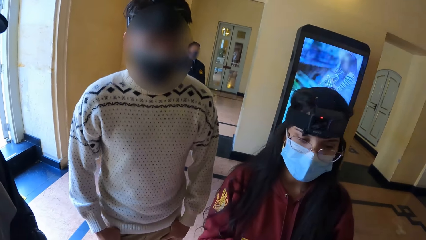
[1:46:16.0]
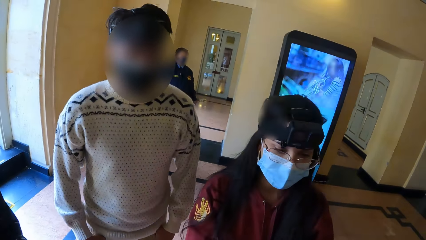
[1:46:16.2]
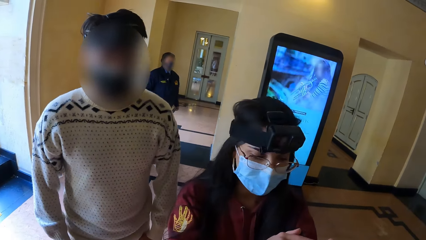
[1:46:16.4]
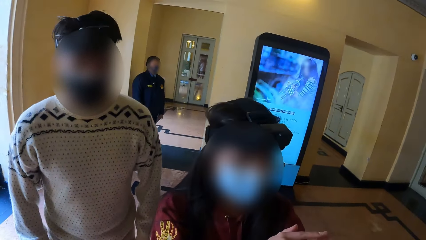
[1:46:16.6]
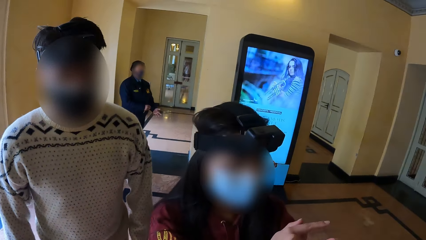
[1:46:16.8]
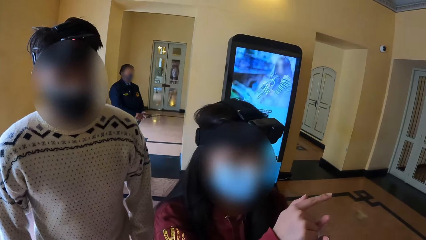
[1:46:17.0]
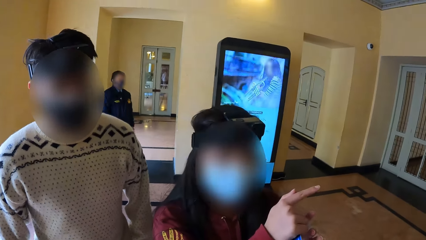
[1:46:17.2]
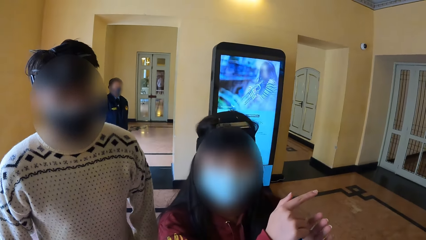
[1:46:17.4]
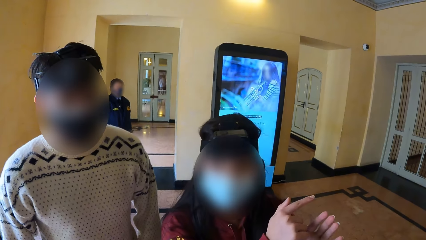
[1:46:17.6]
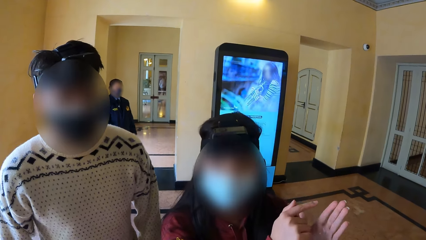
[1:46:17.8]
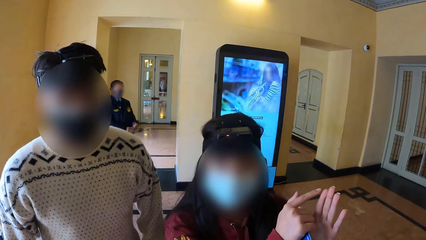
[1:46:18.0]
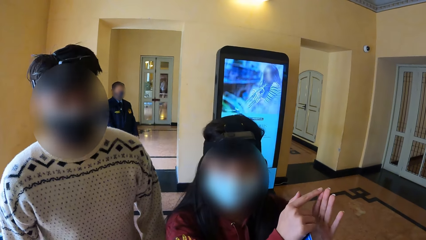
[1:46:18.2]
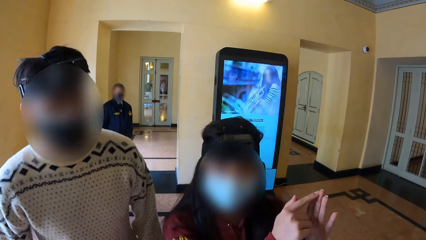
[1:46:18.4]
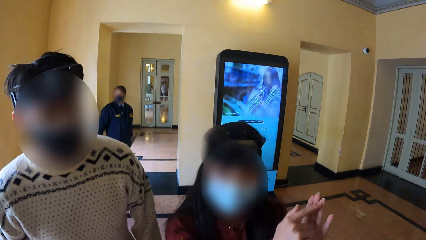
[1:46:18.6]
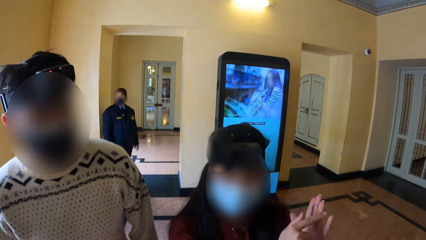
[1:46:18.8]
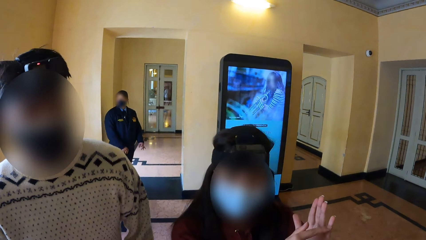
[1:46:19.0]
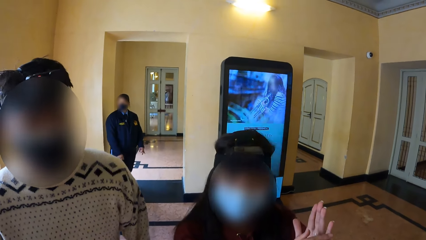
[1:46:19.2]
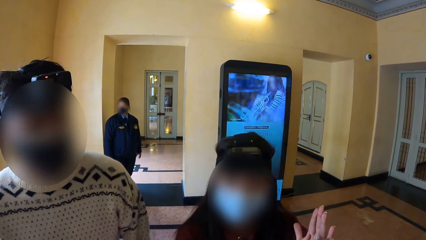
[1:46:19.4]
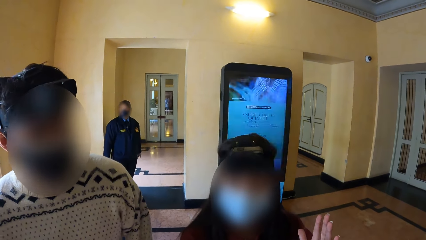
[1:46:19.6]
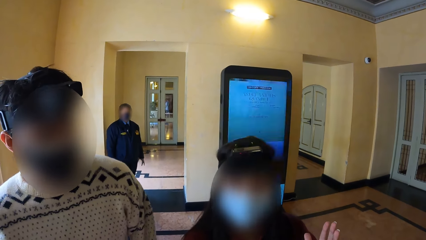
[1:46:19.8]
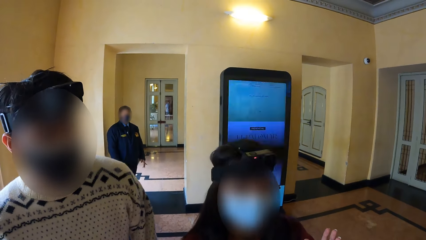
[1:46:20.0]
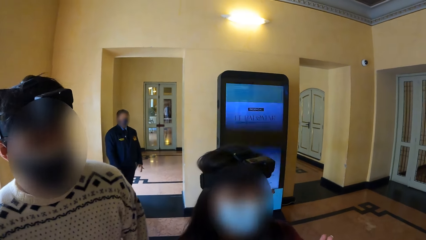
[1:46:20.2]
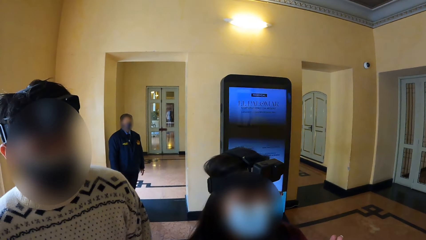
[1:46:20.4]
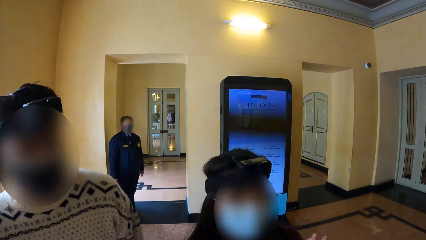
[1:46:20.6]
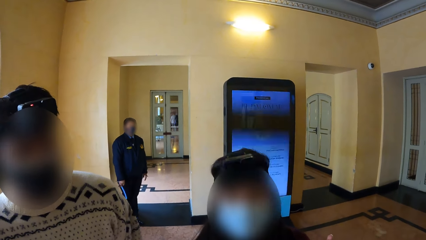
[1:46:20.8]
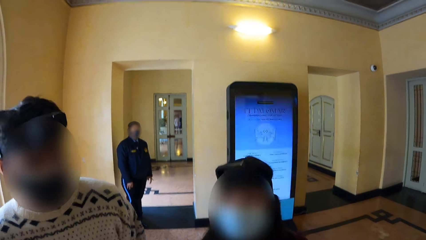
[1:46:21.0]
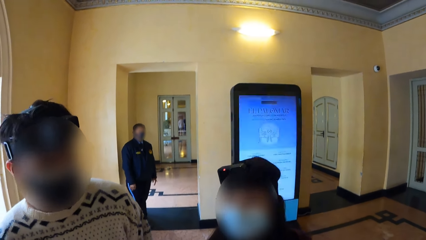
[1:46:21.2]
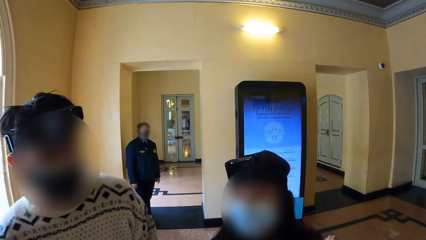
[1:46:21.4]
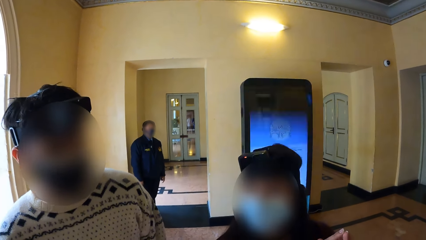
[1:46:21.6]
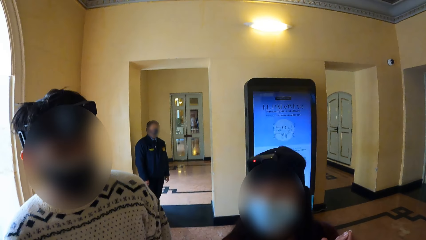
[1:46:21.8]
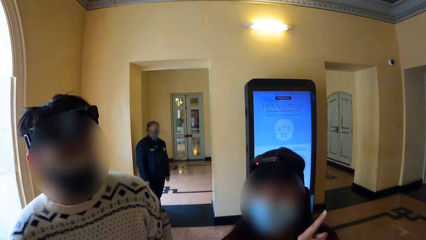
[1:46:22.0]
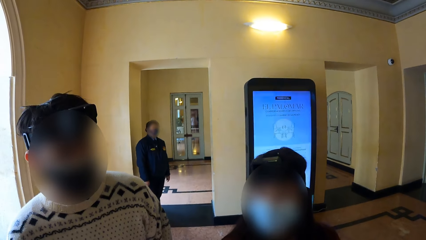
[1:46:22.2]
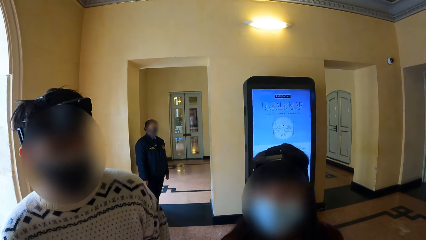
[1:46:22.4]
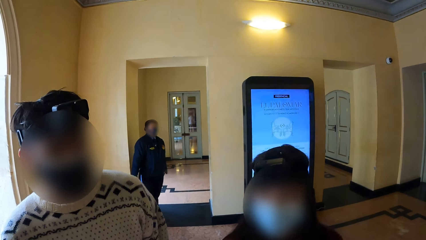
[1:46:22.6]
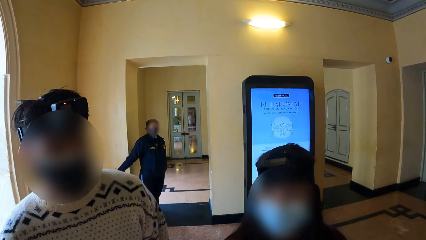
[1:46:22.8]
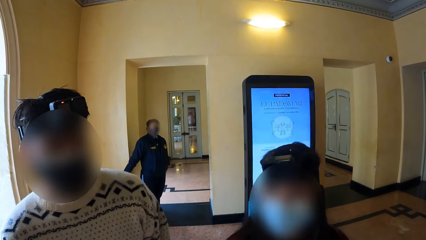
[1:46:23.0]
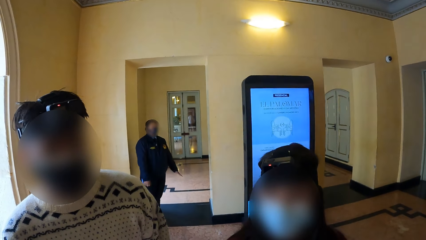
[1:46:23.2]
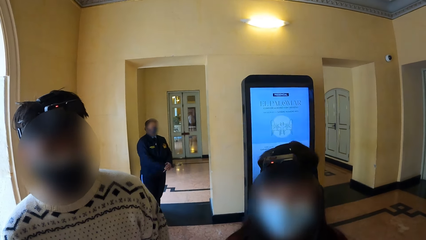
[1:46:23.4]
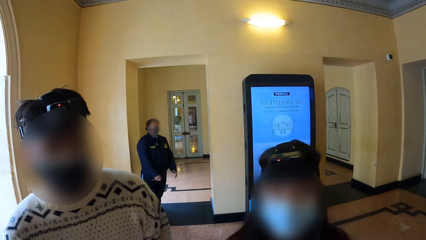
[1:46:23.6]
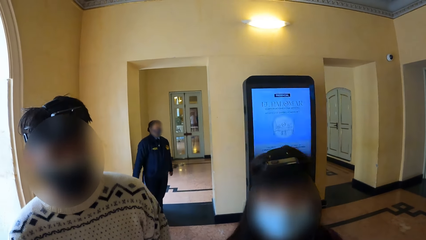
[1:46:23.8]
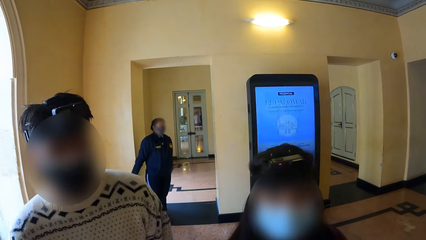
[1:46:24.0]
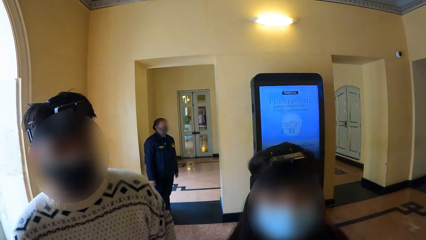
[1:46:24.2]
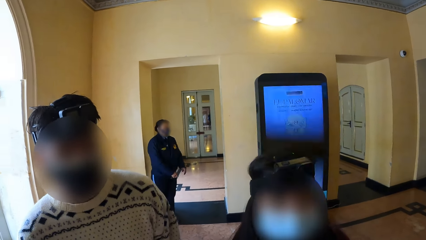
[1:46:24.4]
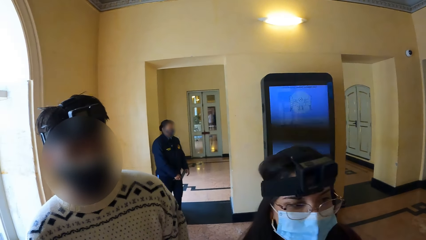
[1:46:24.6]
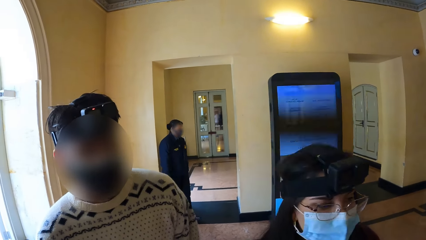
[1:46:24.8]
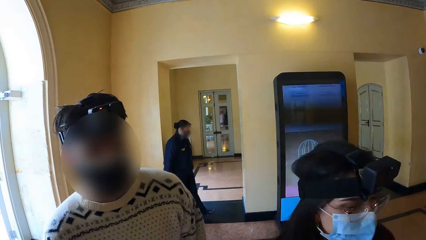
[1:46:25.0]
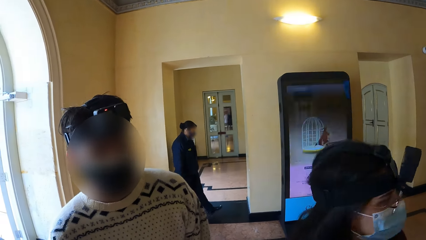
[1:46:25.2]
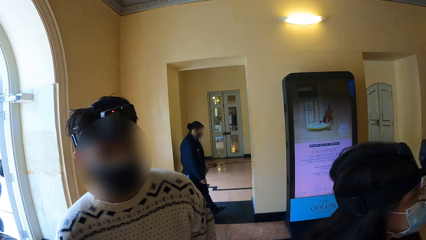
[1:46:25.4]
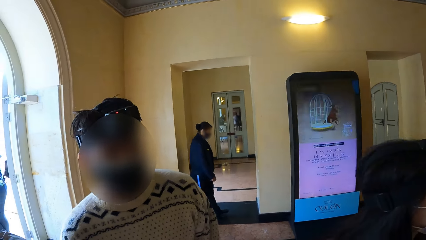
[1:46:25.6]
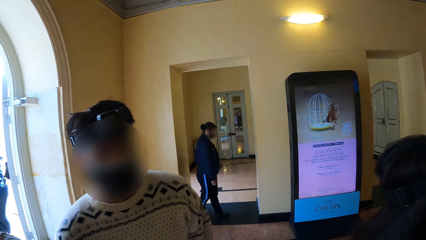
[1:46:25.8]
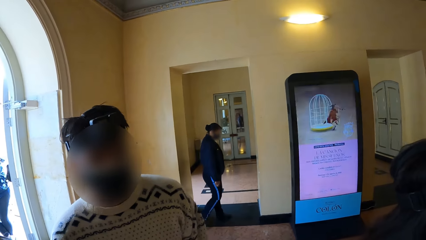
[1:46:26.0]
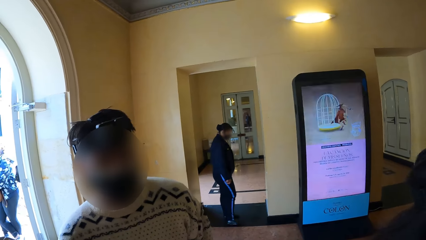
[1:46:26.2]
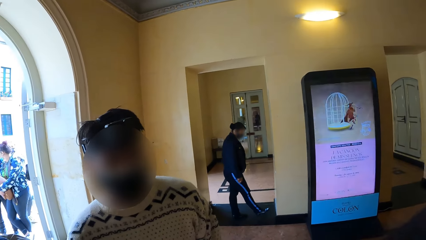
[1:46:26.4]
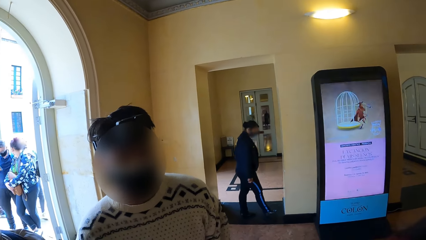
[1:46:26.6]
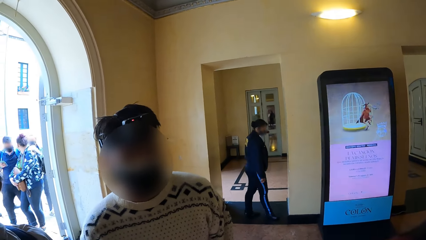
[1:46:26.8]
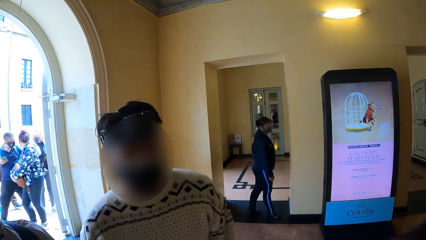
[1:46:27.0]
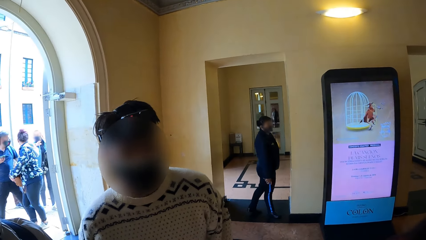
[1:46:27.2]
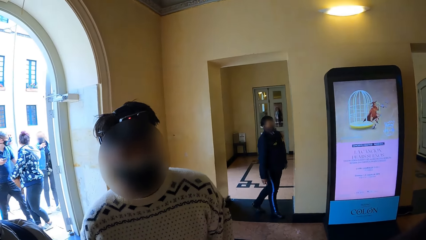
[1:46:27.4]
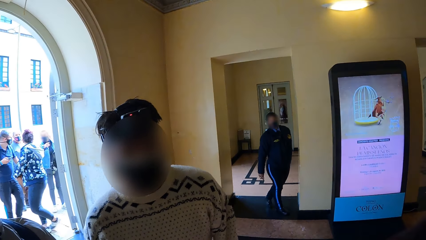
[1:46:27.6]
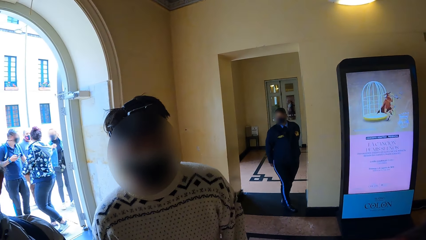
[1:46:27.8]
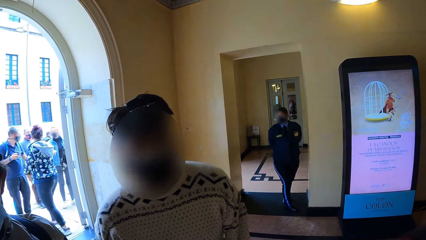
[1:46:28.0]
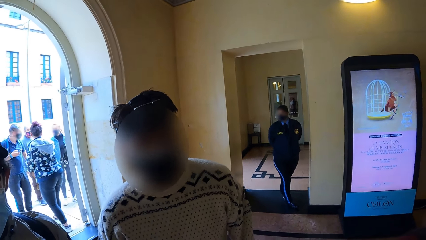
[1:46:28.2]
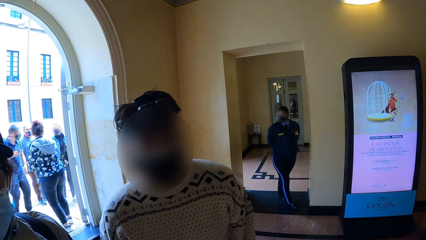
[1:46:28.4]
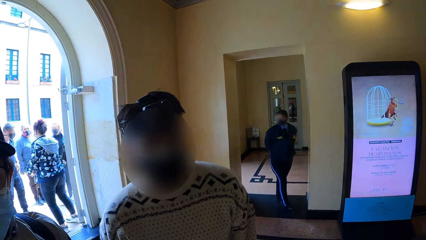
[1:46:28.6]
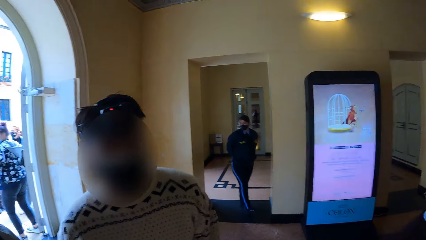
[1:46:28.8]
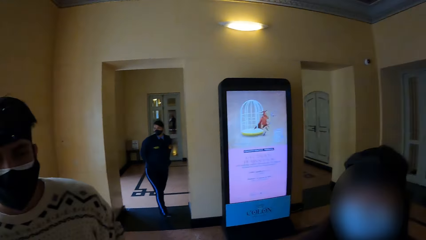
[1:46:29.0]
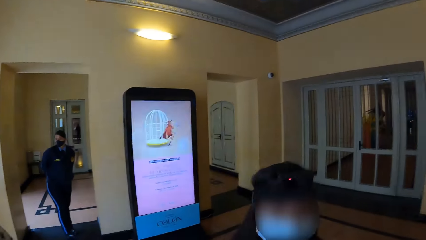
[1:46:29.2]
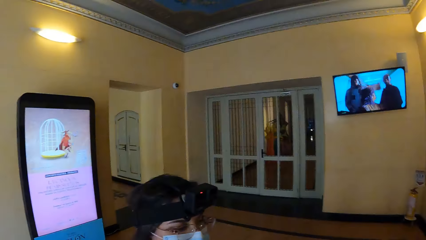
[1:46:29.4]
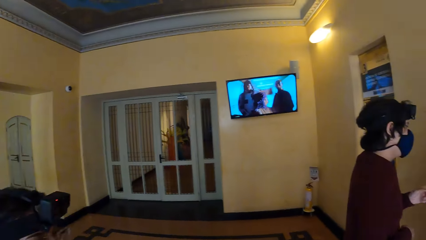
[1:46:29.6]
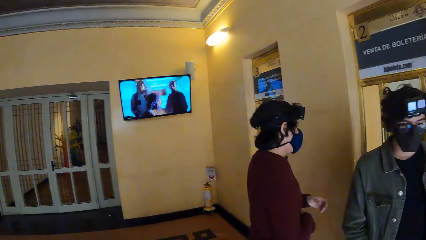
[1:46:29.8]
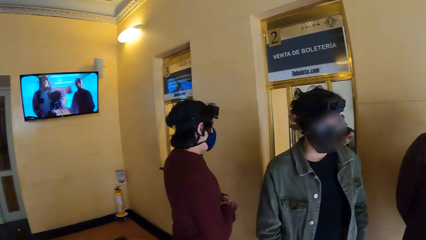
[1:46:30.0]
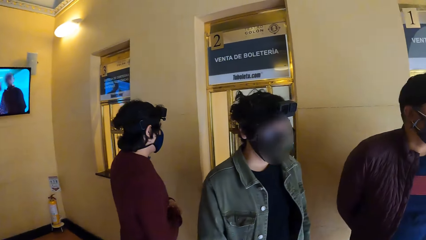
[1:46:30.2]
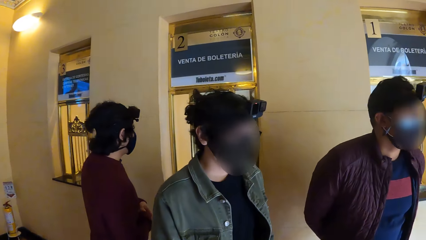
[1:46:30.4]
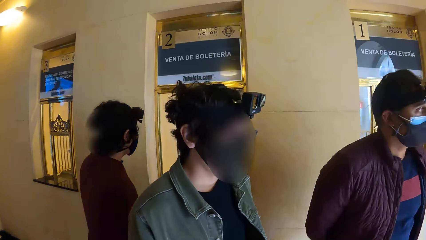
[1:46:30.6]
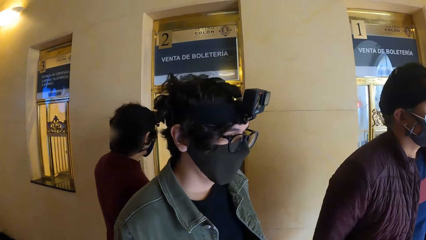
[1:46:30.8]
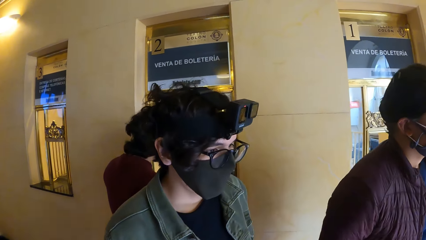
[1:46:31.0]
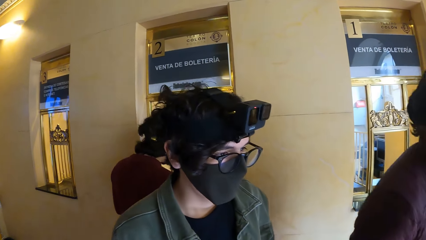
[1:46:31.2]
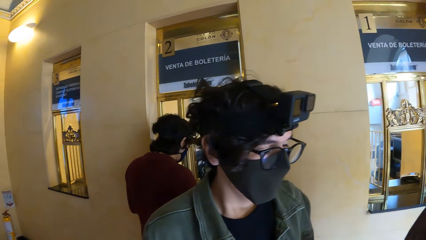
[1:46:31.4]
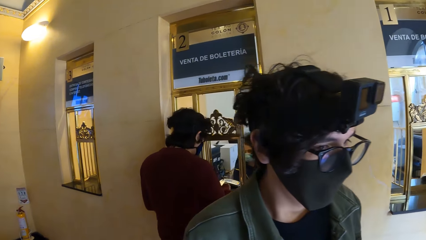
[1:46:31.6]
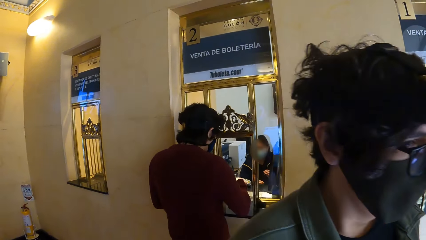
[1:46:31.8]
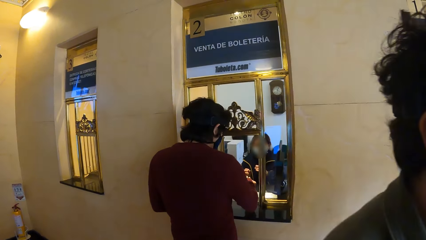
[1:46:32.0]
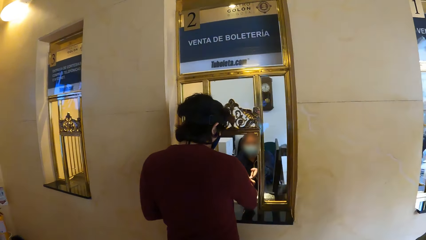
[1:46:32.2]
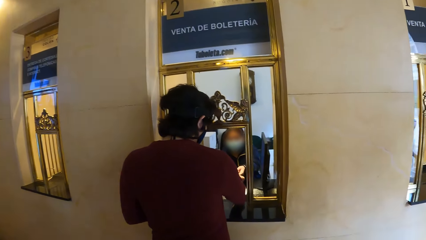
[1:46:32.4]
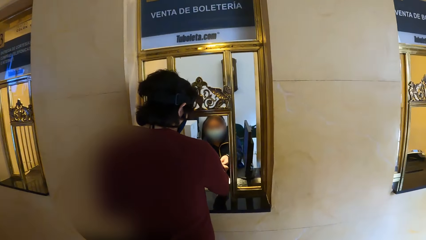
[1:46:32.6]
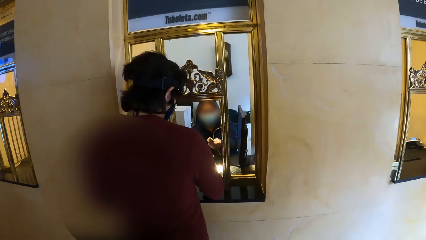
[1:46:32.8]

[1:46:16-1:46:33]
A woman lifts her hands. A man and another man walk past the camera wearer.
